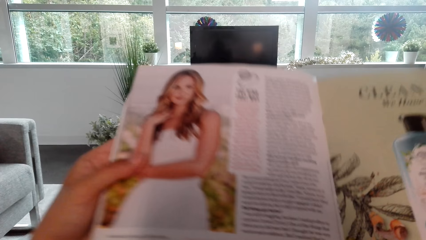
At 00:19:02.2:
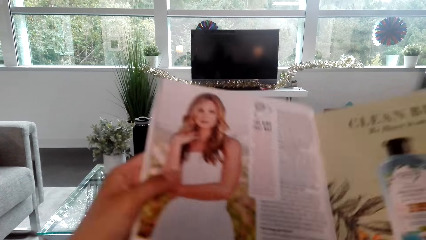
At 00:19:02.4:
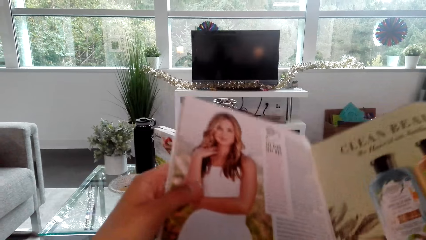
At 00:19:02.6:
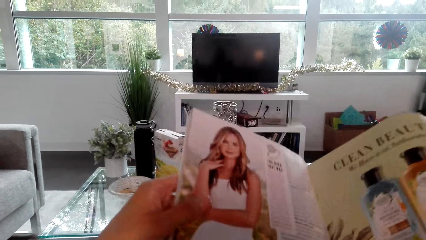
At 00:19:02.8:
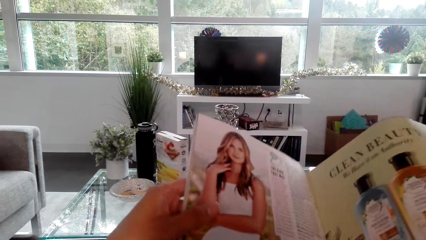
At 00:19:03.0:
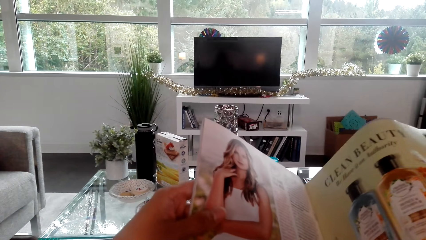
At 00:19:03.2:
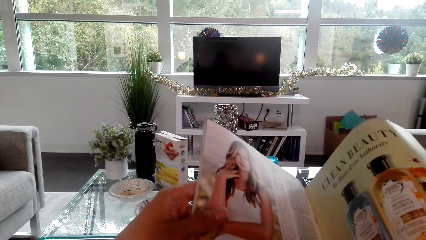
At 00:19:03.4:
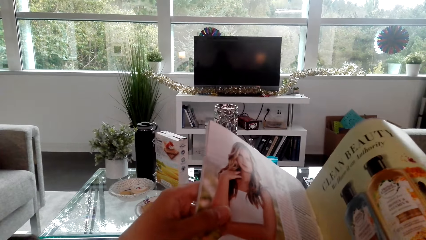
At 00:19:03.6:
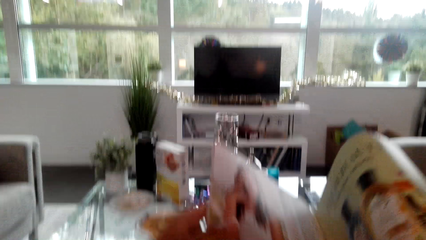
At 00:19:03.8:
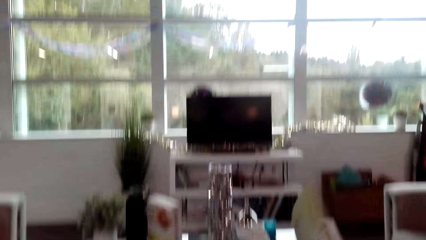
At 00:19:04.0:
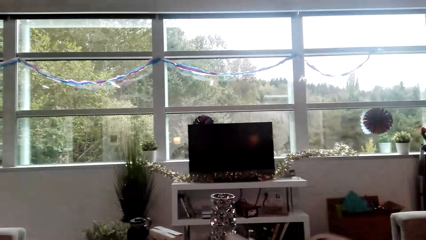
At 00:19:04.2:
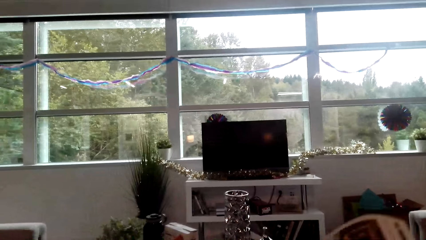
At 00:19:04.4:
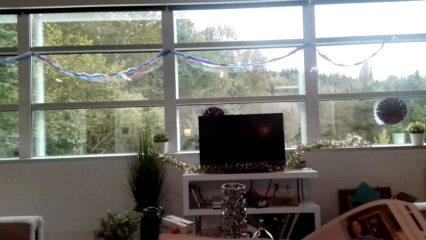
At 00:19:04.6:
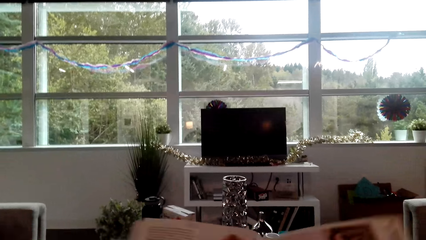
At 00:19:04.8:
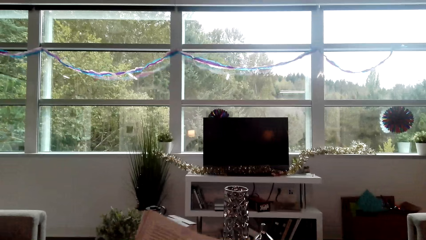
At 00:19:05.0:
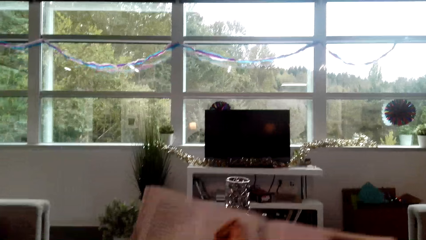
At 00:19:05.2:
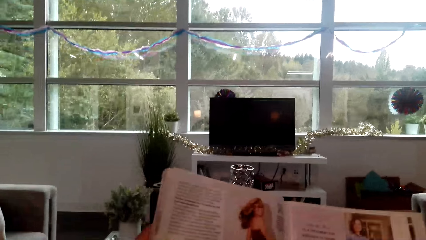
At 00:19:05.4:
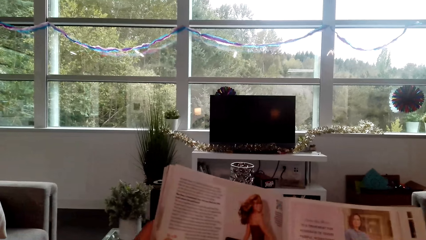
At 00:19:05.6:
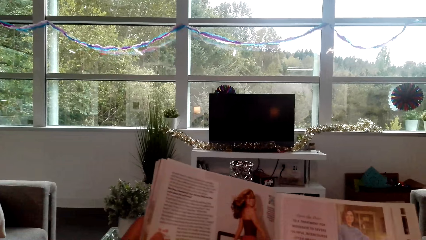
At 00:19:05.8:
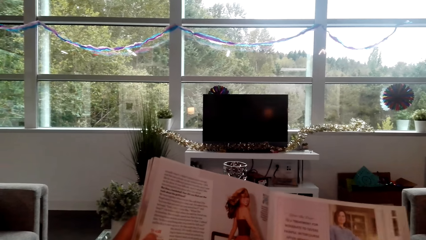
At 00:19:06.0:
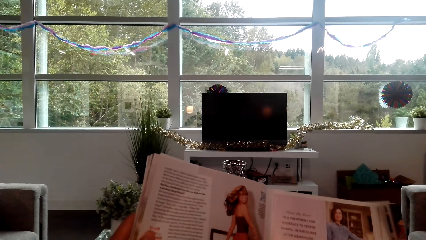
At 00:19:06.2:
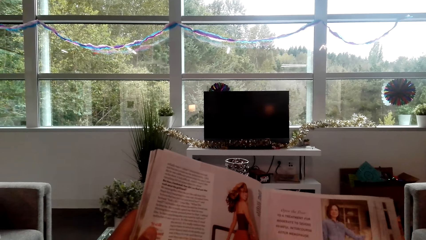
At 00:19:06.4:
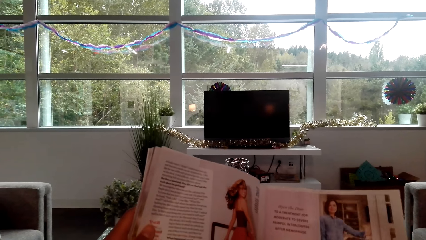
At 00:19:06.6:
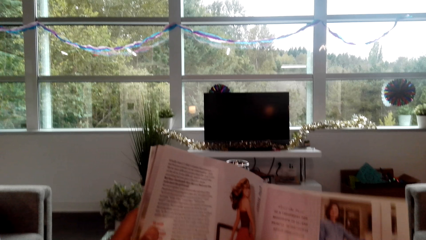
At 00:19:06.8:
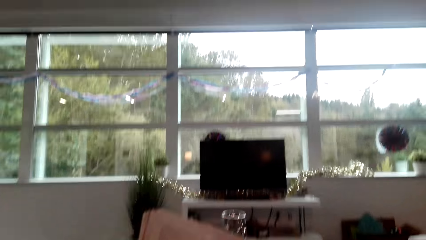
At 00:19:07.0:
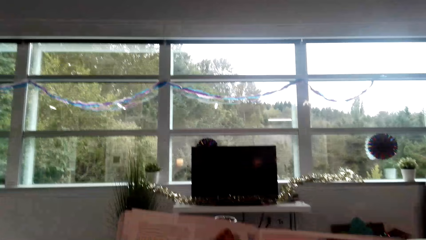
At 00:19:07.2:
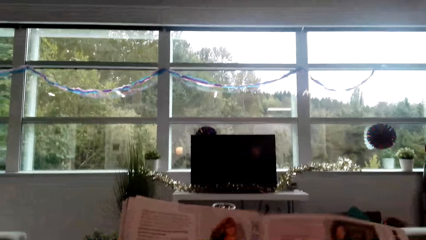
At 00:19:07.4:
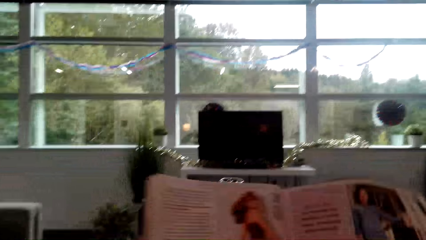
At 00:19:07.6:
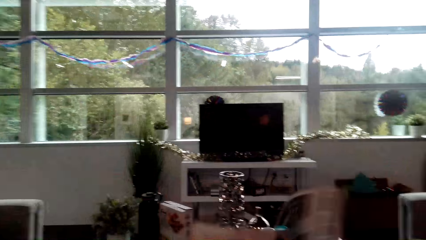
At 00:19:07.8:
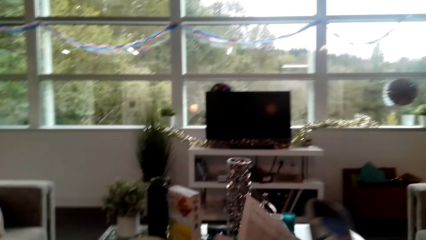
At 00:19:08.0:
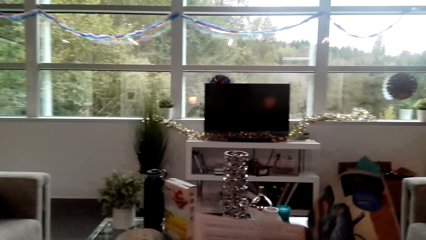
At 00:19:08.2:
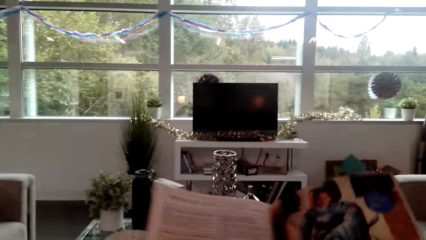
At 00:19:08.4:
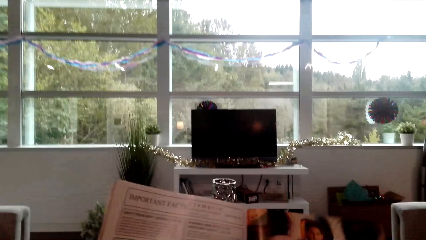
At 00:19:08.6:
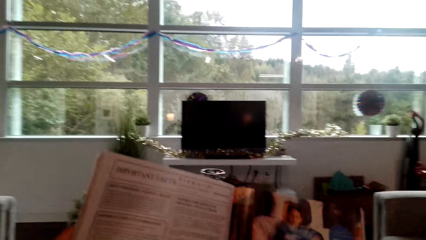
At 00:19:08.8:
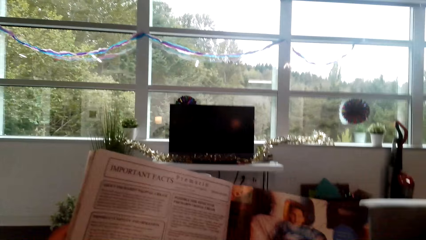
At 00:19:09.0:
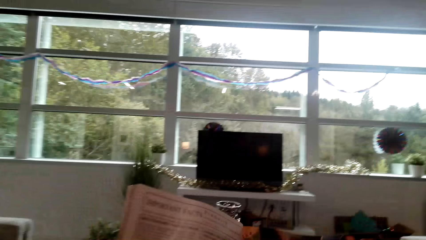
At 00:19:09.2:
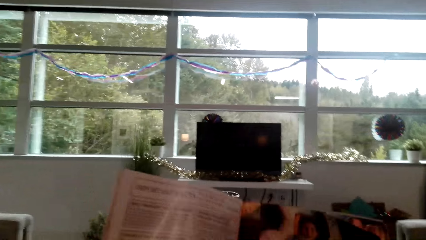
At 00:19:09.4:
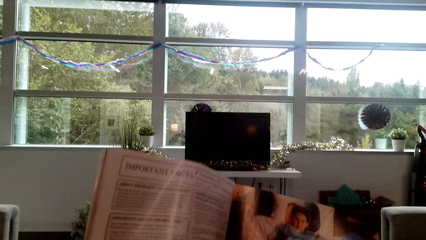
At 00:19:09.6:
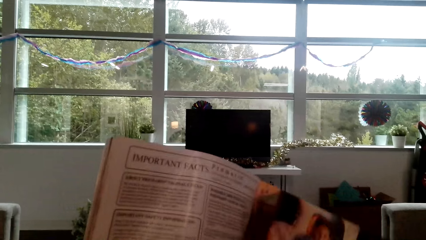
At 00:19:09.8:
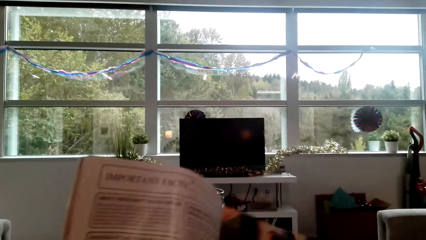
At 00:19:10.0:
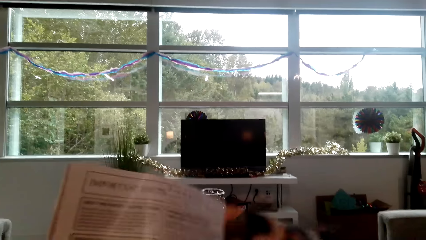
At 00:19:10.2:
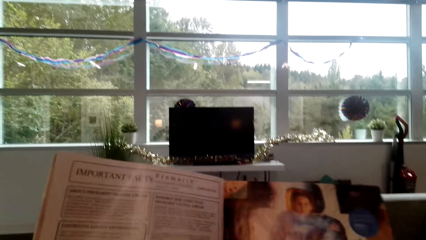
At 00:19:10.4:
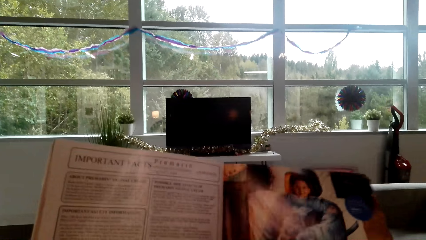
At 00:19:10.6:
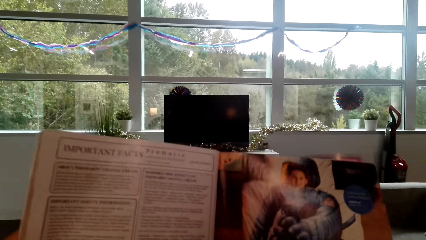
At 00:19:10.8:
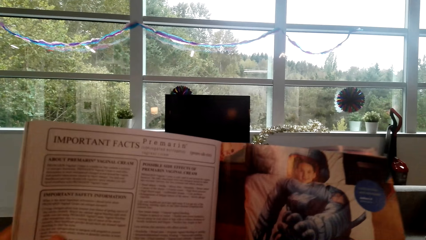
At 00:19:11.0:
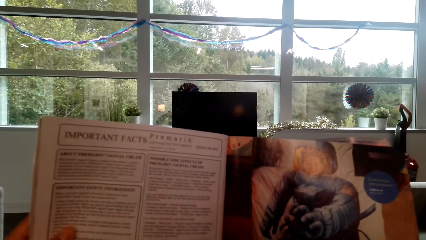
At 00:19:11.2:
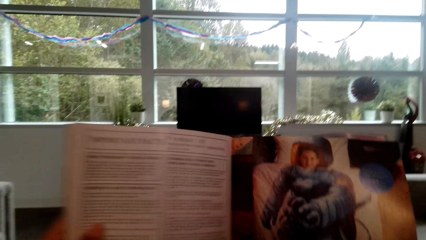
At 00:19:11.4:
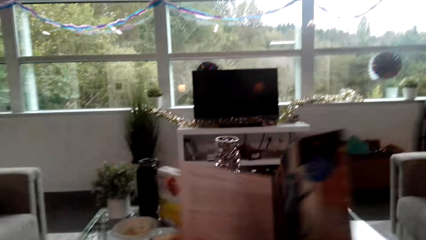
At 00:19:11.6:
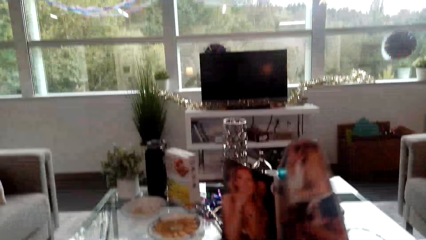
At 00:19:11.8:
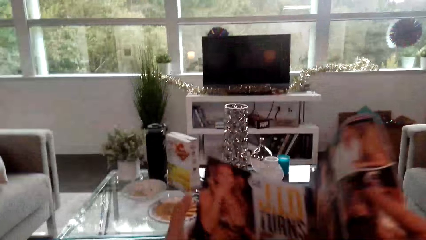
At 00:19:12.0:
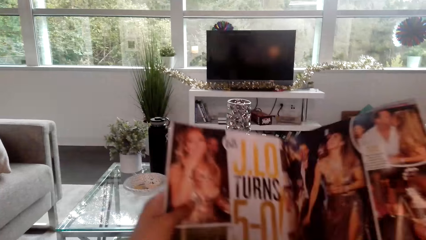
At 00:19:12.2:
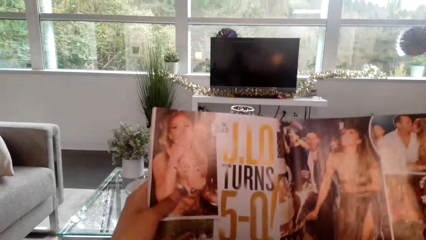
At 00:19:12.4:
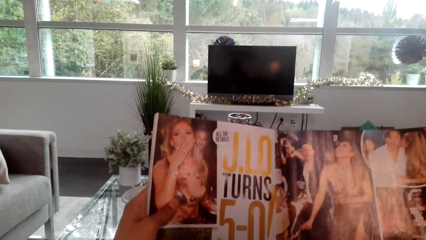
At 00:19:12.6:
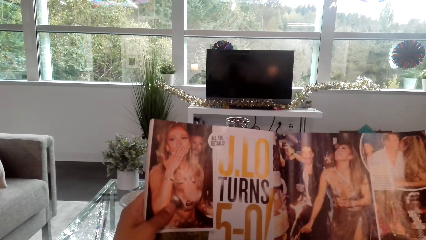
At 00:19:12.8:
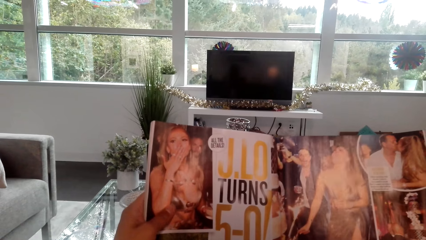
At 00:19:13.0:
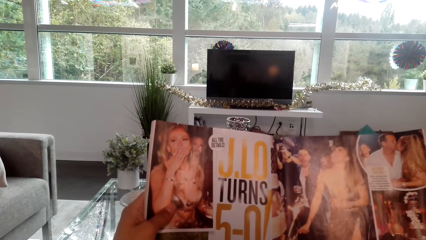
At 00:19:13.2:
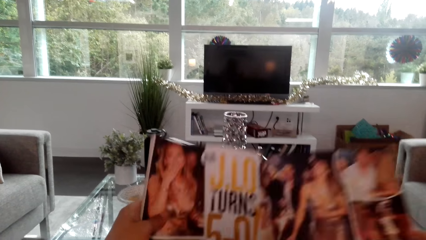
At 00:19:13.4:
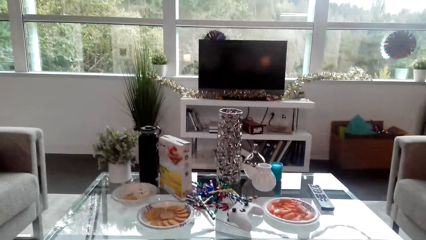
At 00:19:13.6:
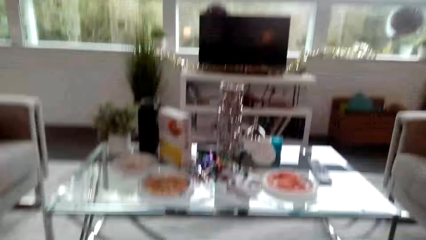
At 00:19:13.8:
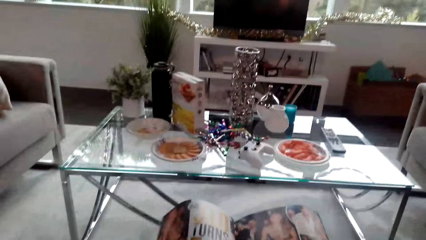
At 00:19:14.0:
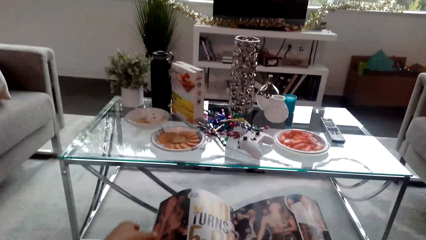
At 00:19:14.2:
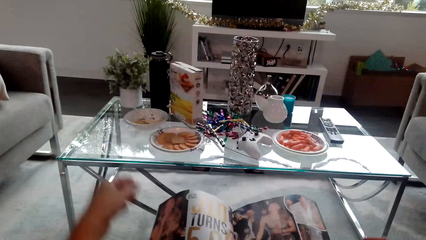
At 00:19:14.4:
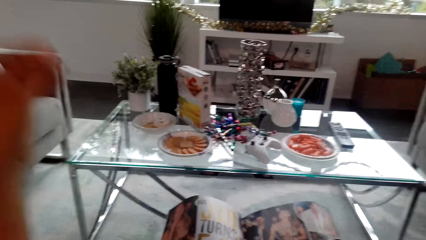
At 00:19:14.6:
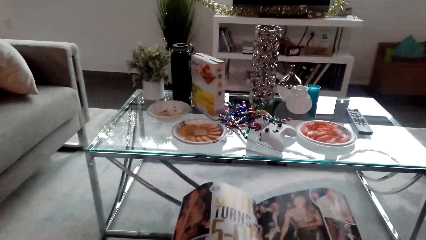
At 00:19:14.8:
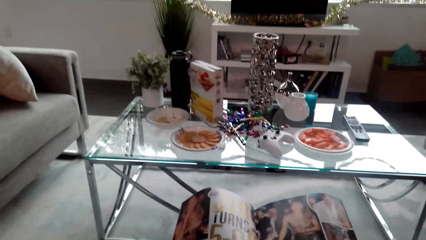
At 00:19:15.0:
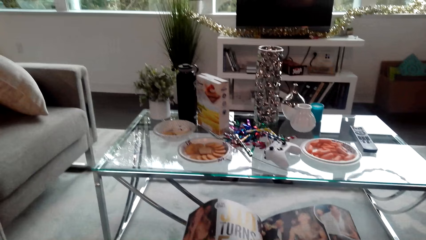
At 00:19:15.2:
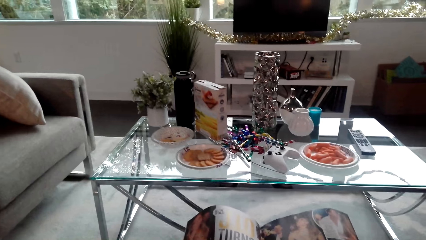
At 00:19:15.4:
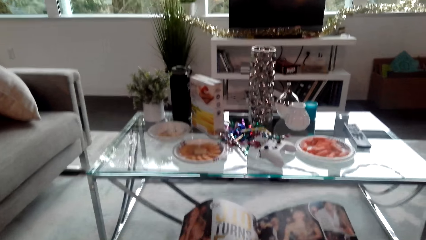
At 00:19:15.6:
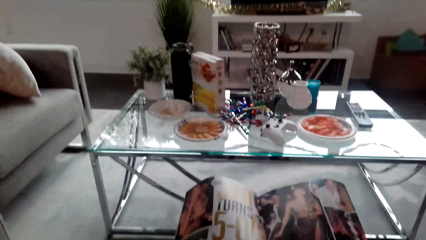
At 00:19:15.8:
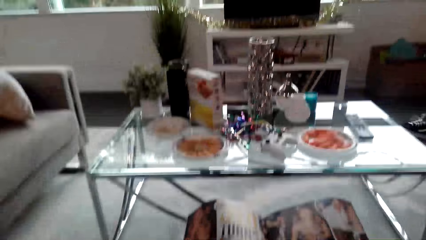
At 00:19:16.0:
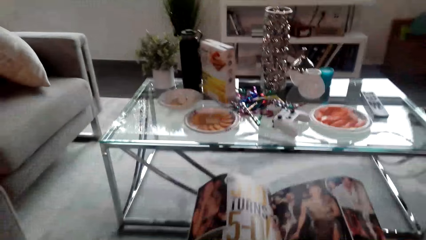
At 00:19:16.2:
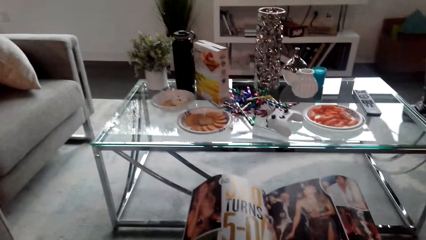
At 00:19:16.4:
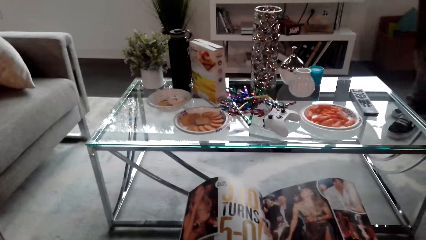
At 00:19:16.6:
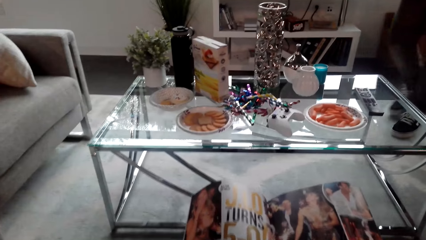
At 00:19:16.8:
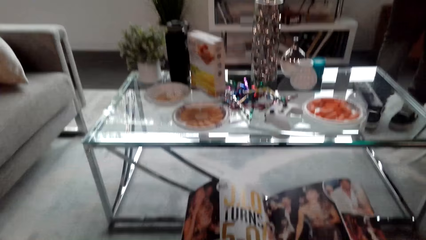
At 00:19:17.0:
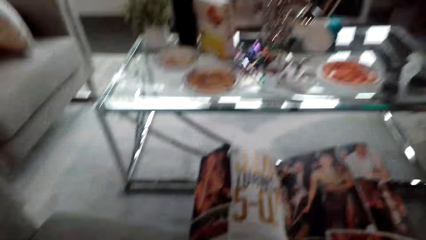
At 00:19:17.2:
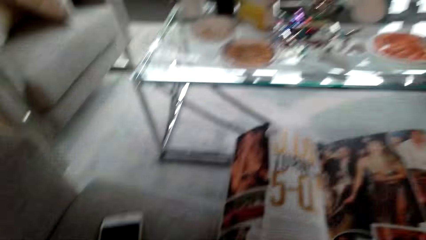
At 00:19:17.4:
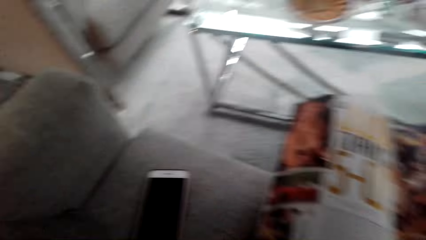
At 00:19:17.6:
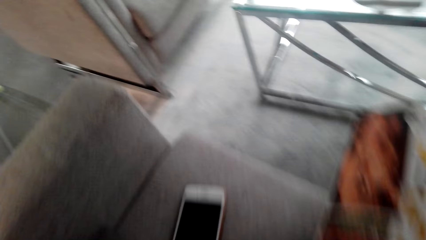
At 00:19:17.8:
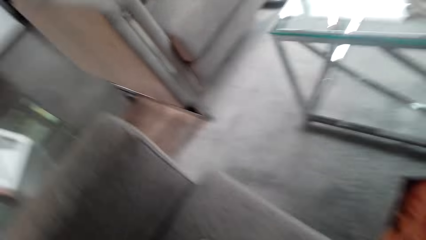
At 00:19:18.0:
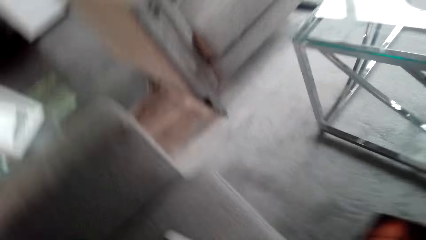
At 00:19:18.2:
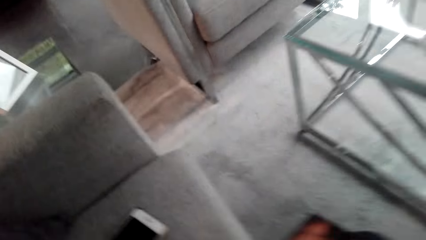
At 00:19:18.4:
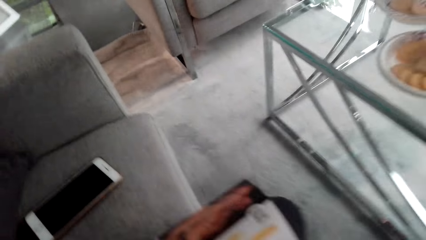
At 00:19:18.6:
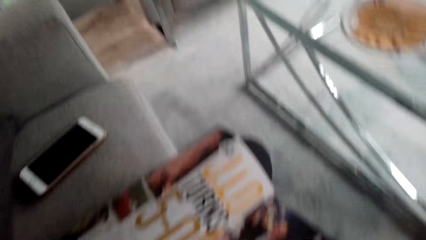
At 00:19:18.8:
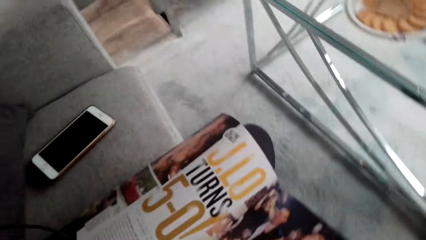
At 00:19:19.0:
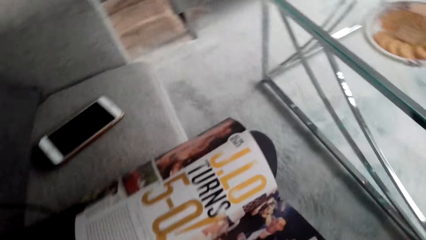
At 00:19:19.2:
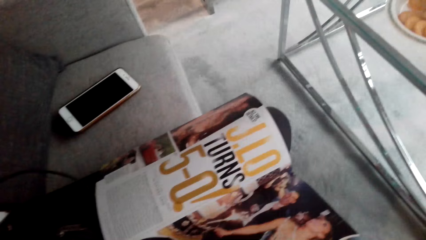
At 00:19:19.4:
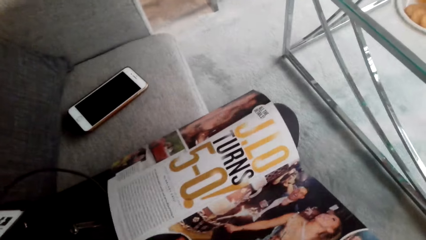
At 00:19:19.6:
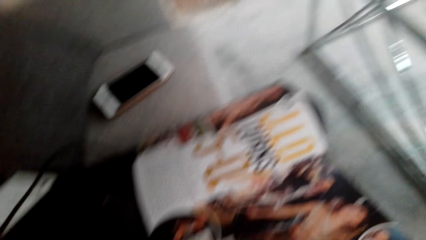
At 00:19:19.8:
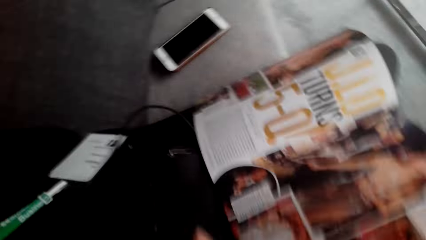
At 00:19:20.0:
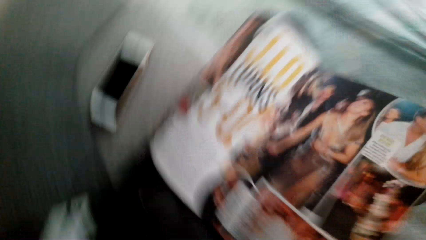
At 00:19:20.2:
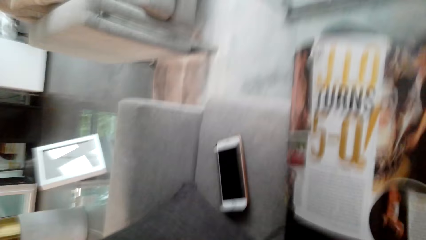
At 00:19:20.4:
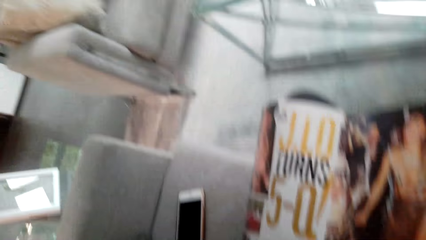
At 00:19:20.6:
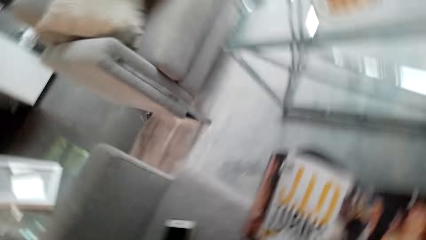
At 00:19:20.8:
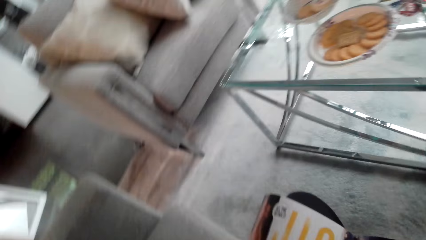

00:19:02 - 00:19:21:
The camera wearer talks. They open a new page and read the magazine. They open a new page and read the magazine. They open a new page and read the magazine. They move their hand towards the face.
